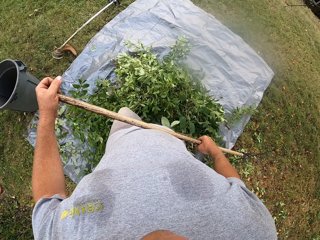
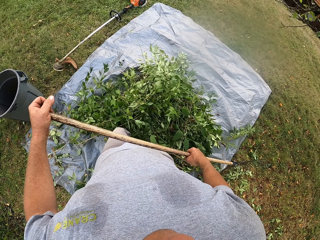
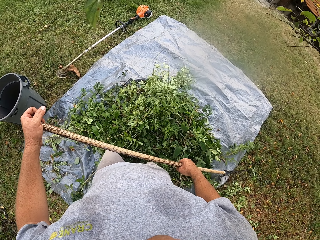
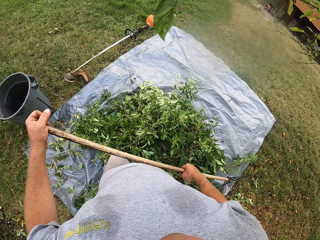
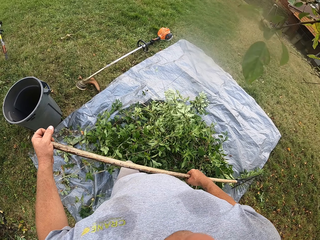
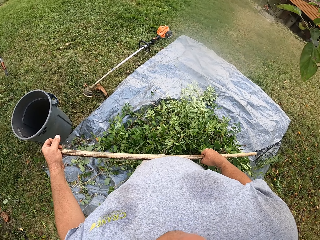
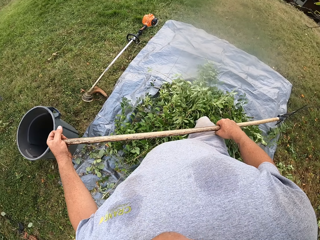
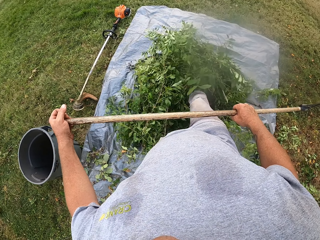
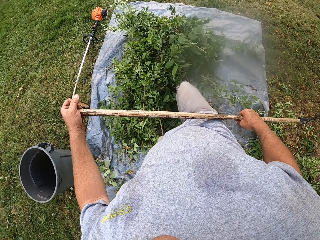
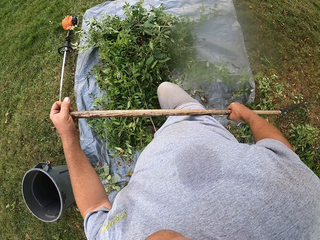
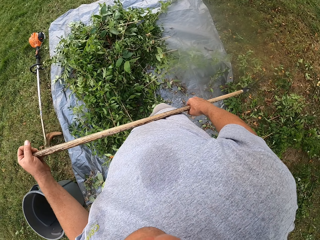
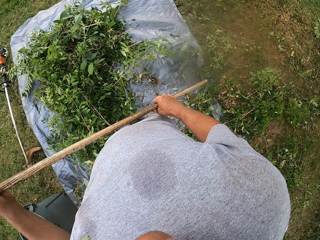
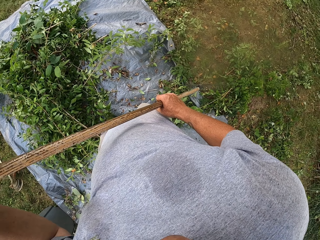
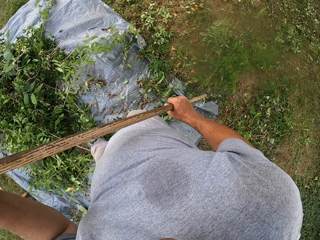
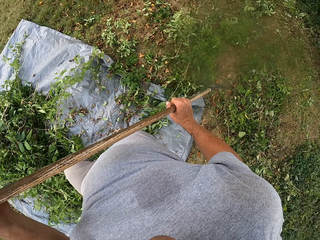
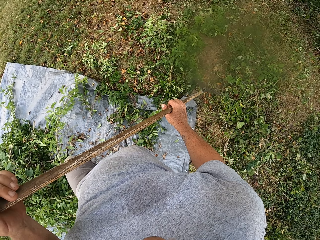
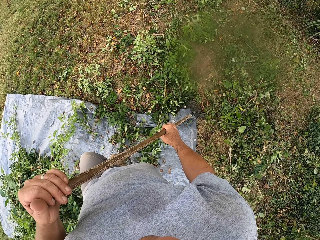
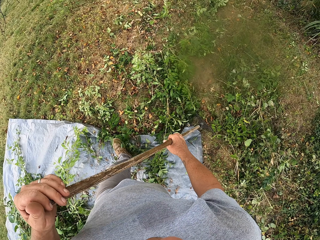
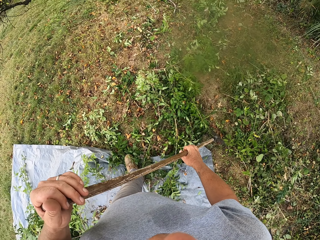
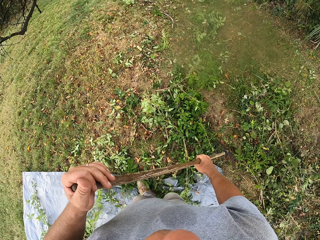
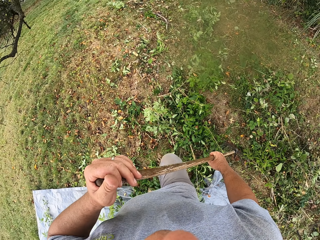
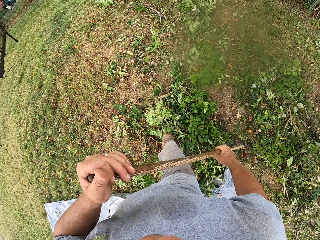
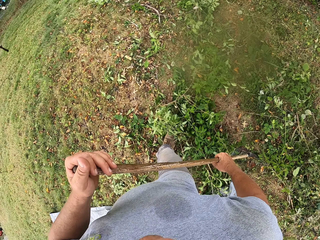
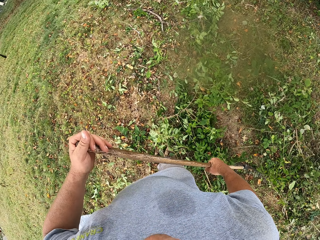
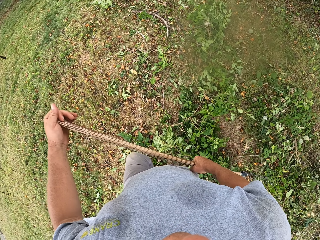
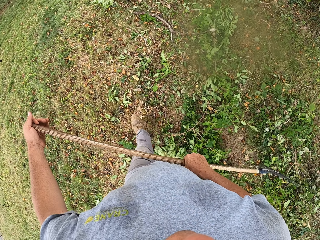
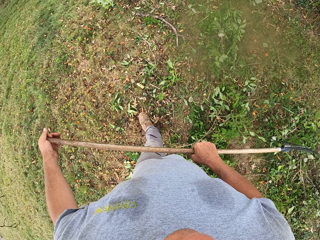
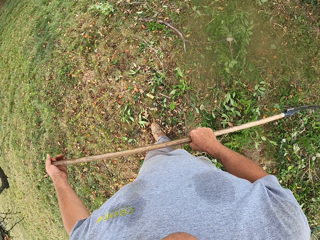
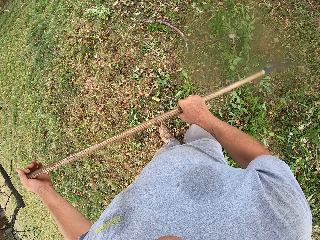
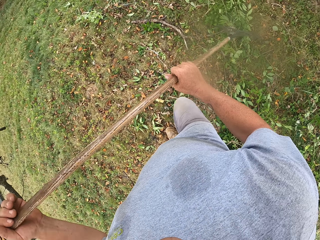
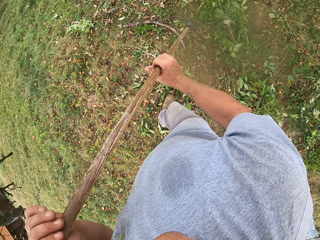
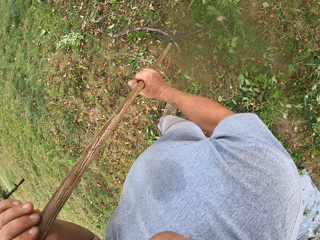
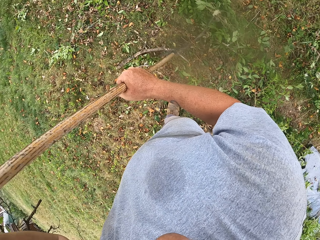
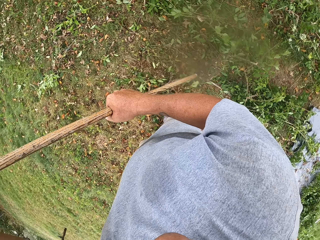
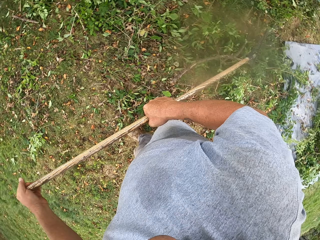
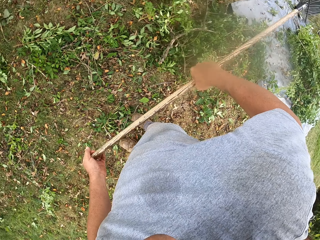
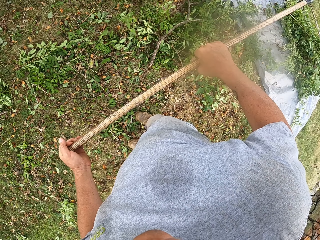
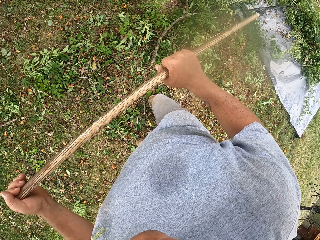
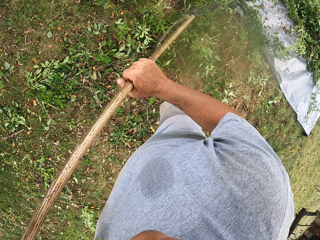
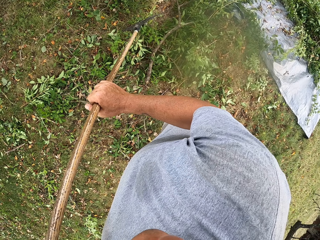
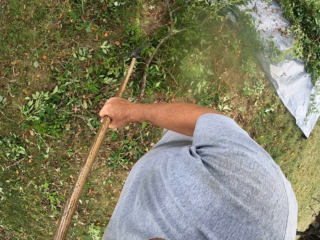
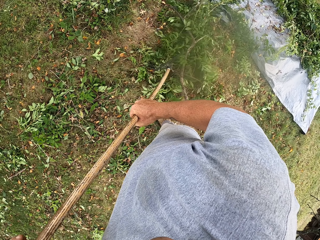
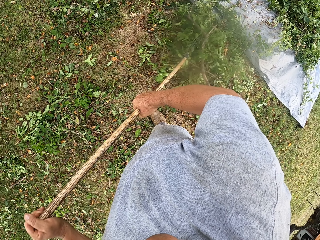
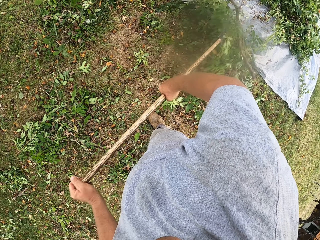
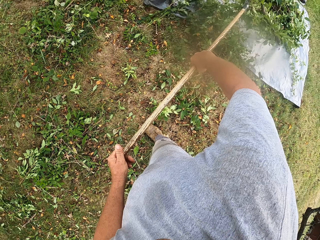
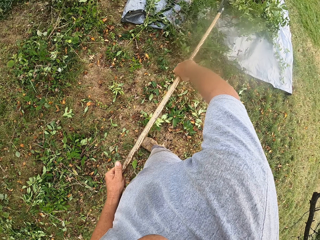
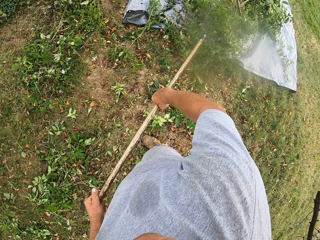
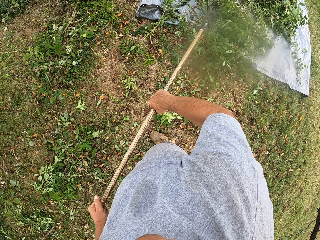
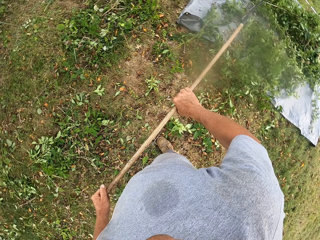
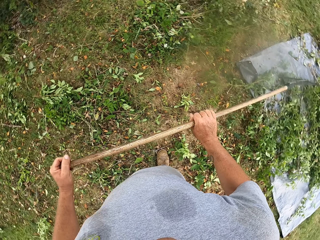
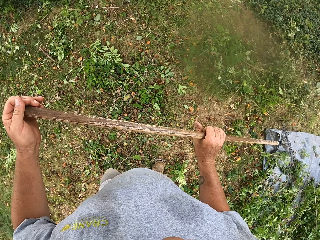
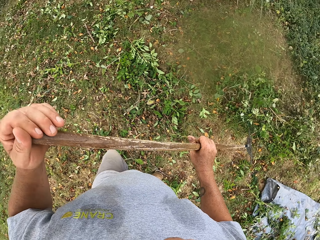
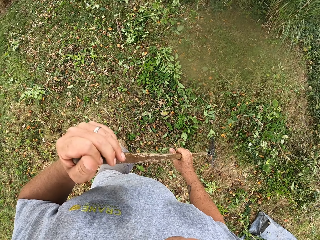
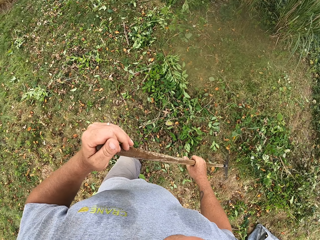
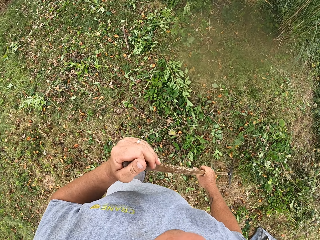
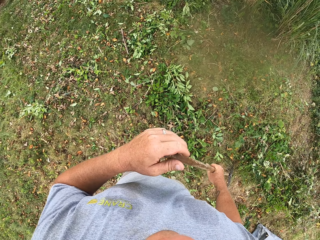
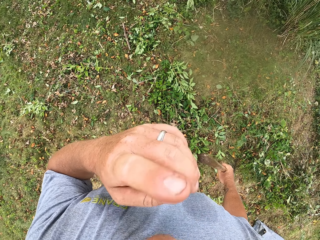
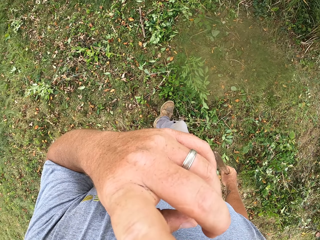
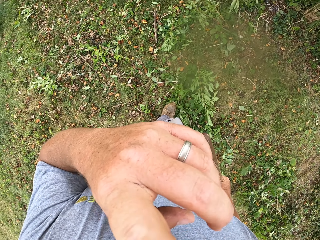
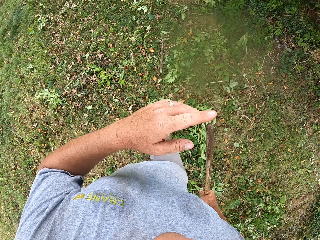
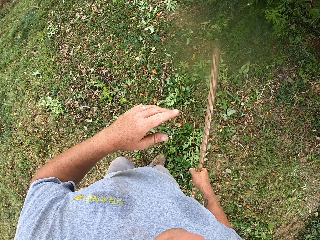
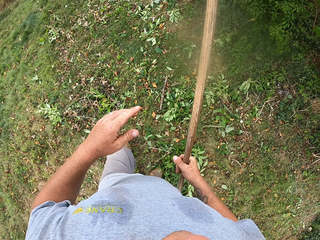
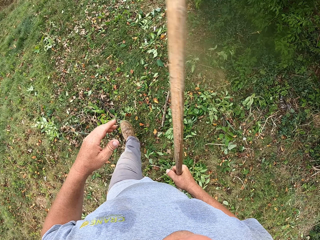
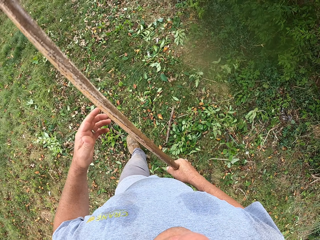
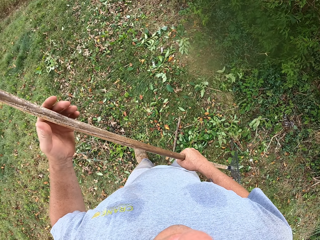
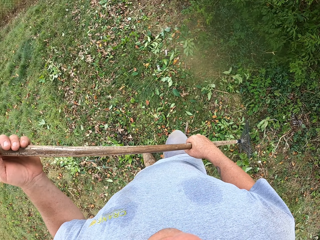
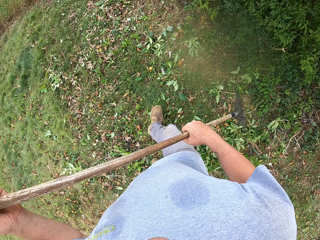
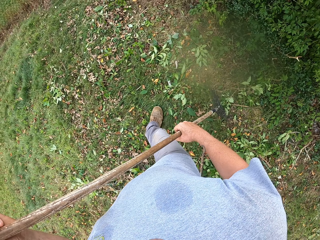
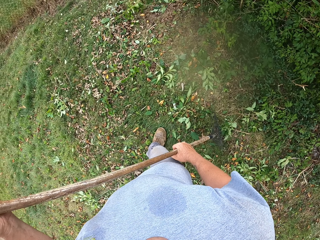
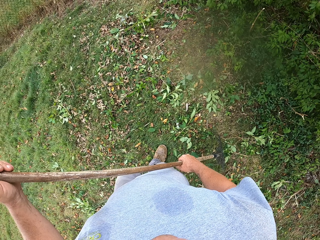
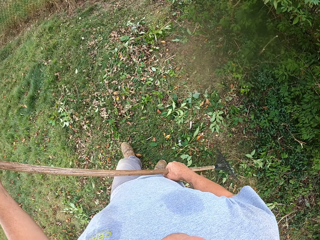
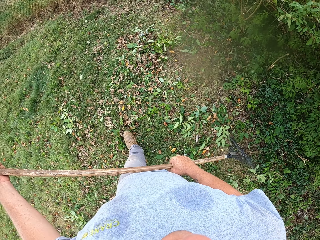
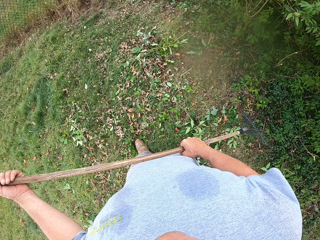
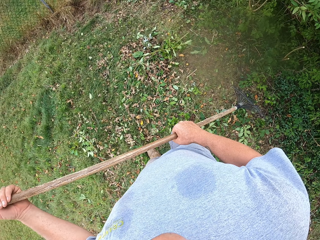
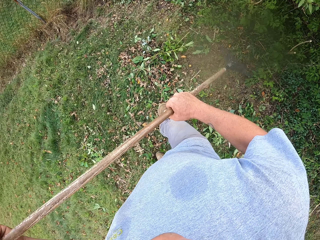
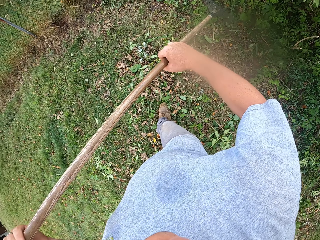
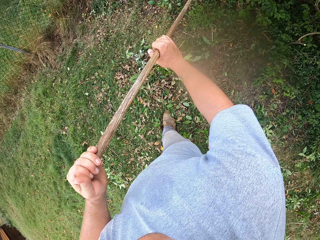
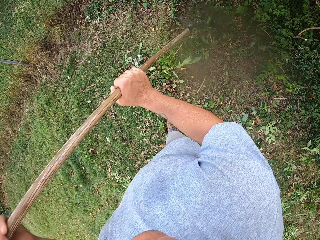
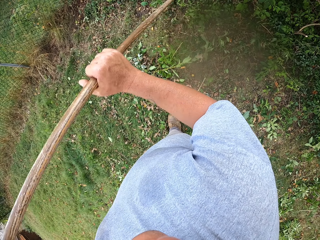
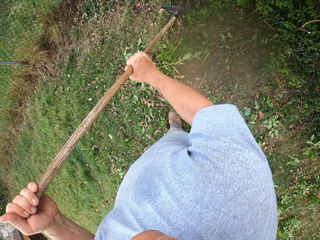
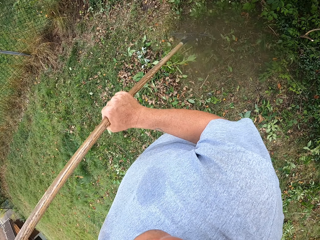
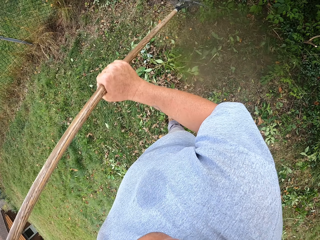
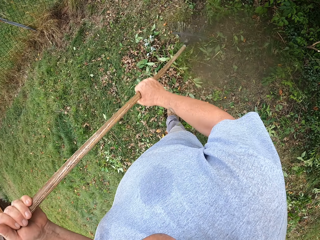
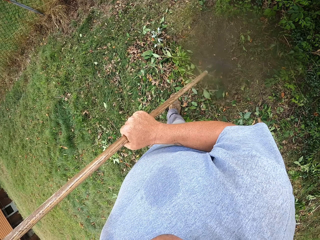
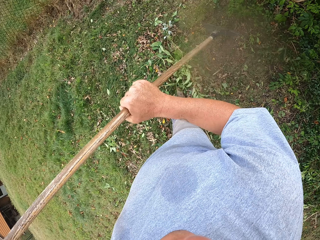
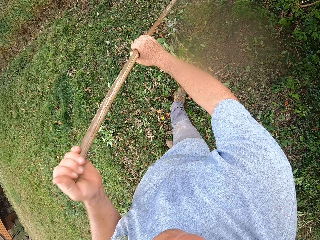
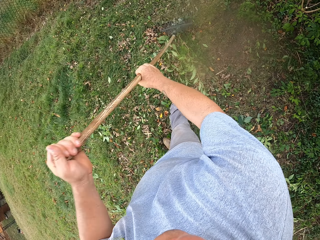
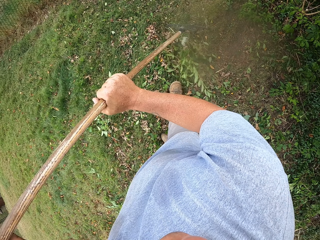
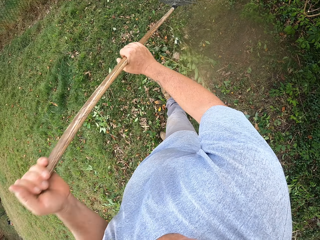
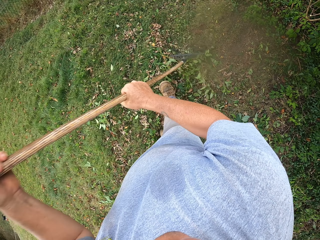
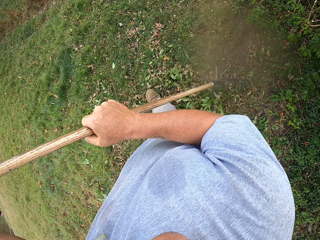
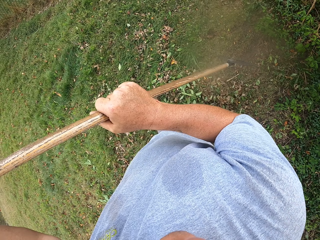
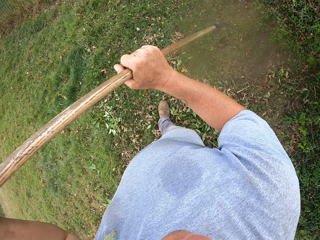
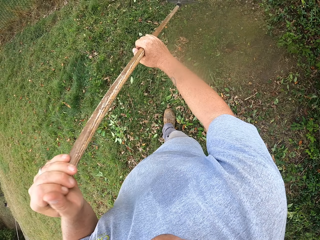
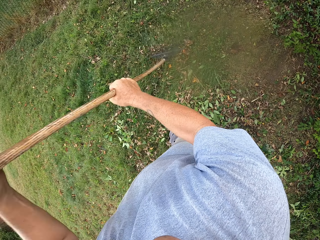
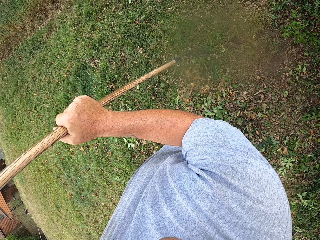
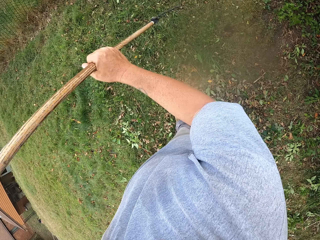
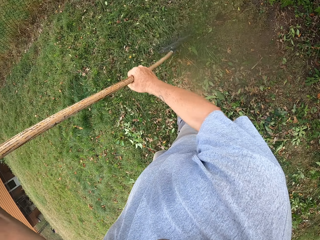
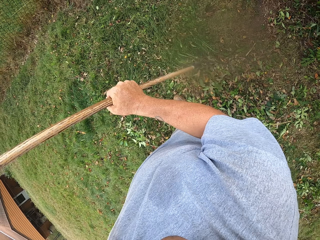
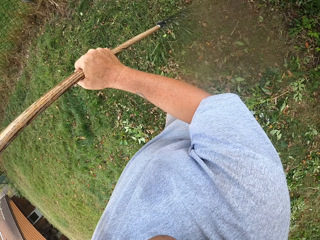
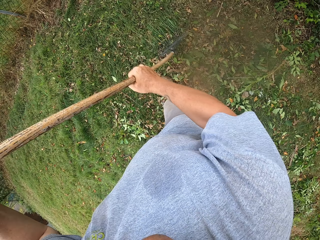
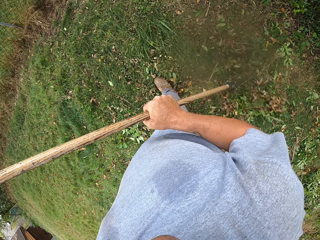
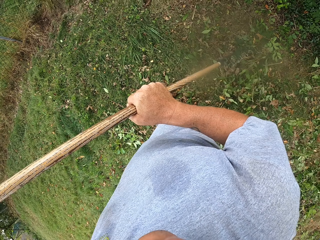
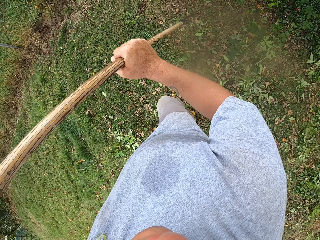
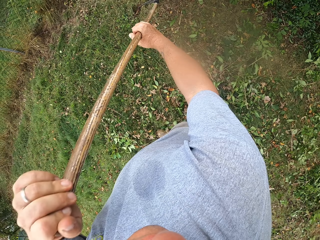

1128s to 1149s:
The camera wearer turns around and walks on the compound. They clean the field using a rake. They gather the leaves with the rake. They turn around, touch the face and hold the rake with the left hand. They walk on the compound. They gather the leaves with the rake.
